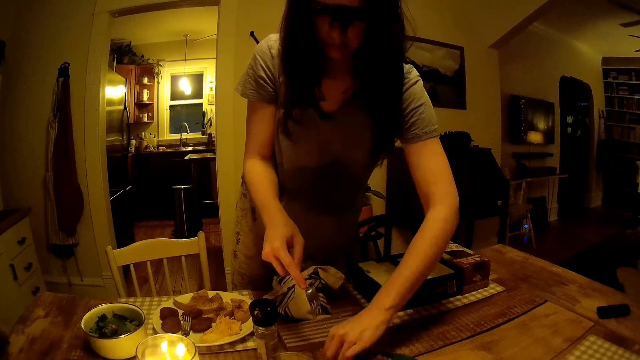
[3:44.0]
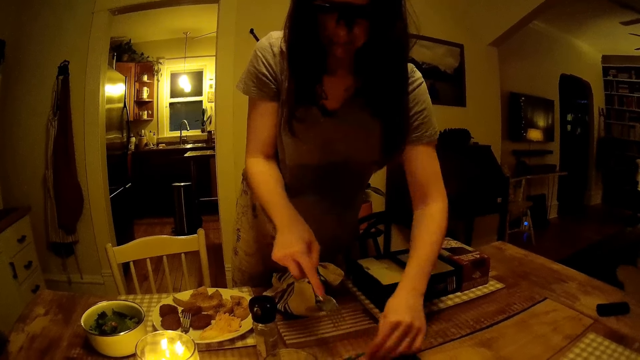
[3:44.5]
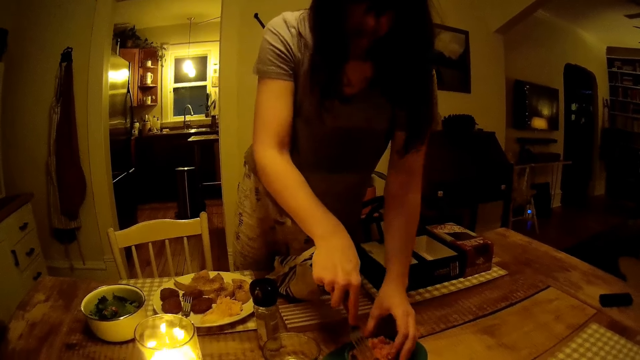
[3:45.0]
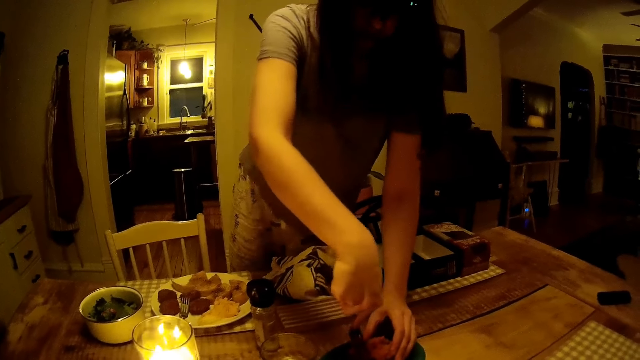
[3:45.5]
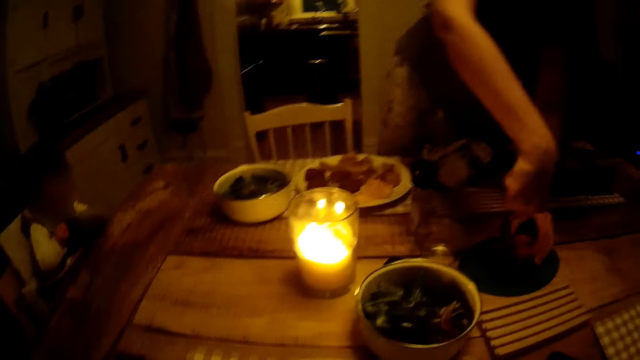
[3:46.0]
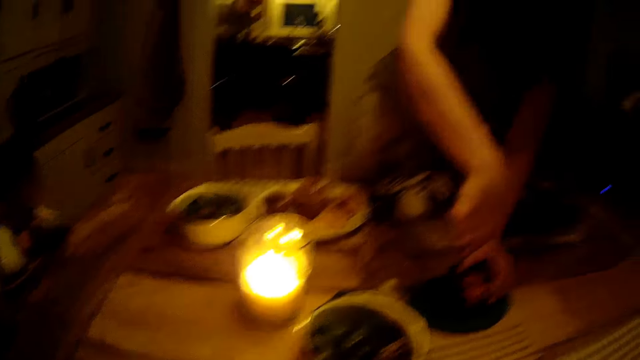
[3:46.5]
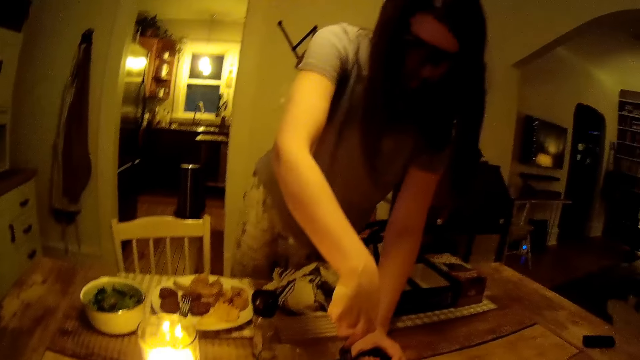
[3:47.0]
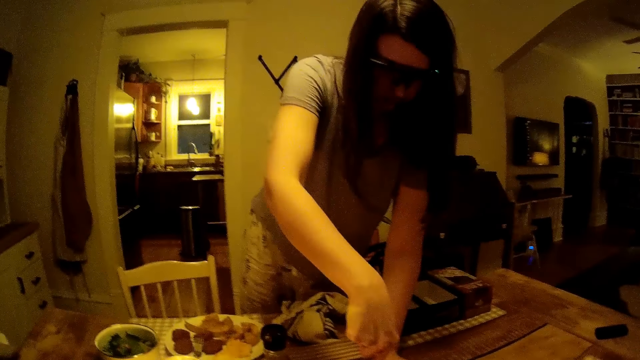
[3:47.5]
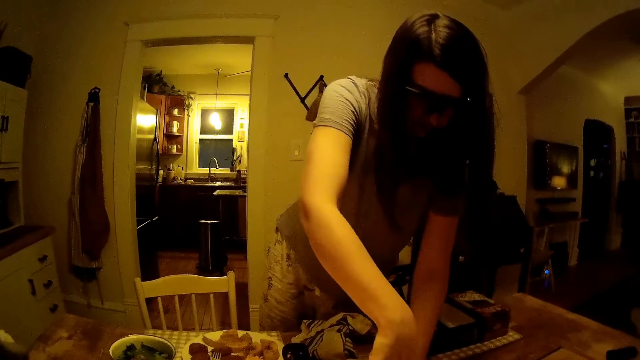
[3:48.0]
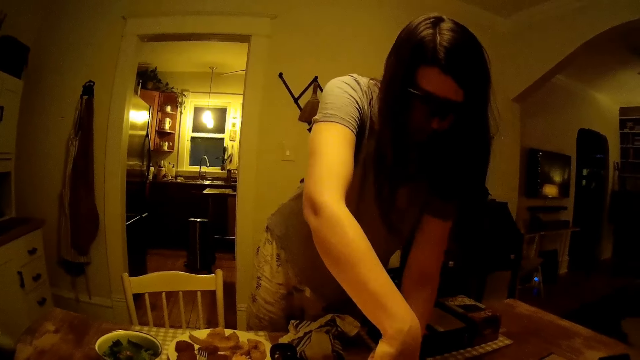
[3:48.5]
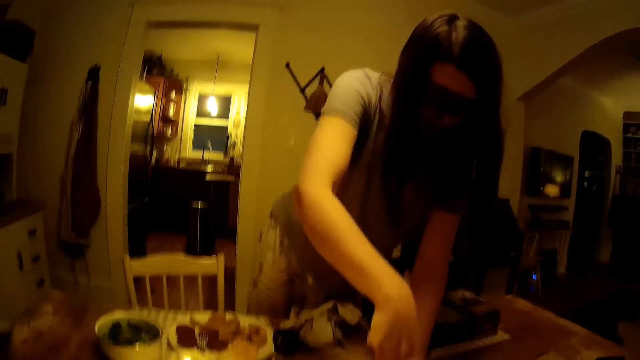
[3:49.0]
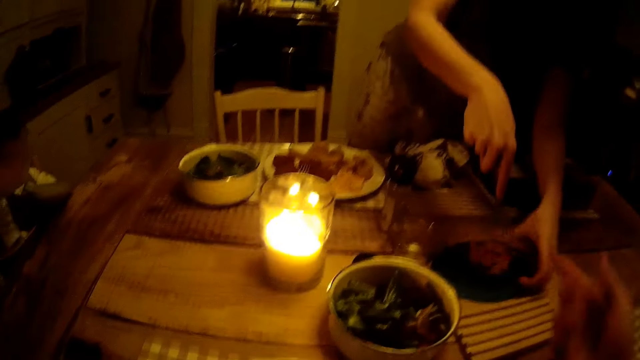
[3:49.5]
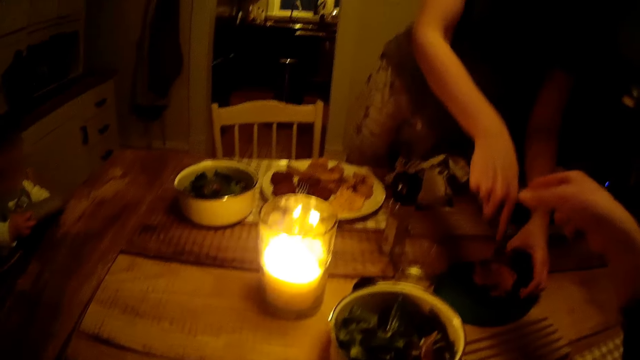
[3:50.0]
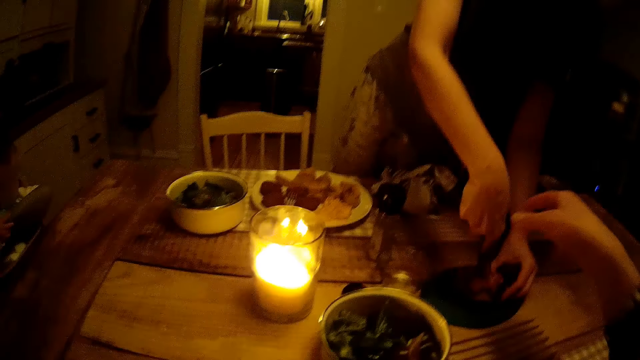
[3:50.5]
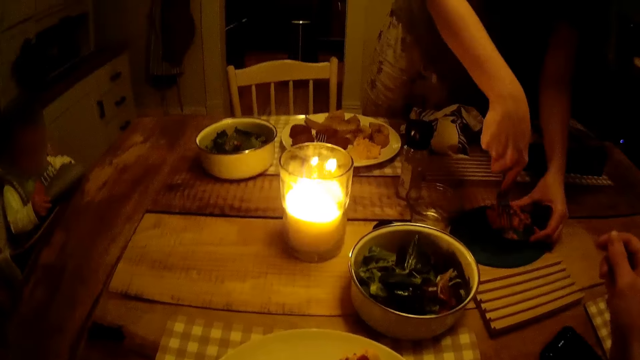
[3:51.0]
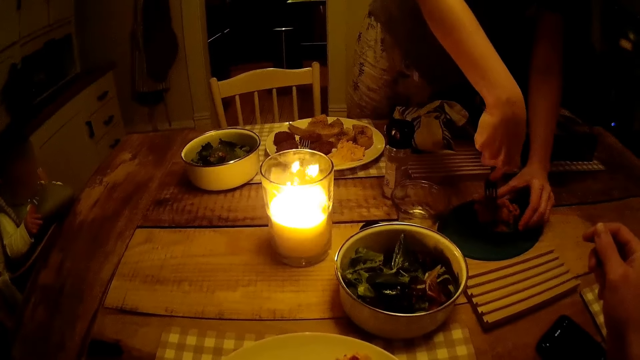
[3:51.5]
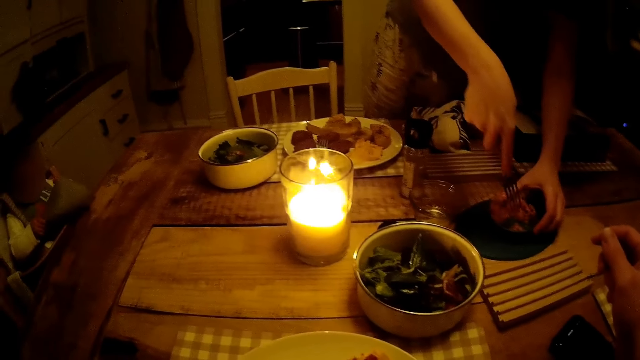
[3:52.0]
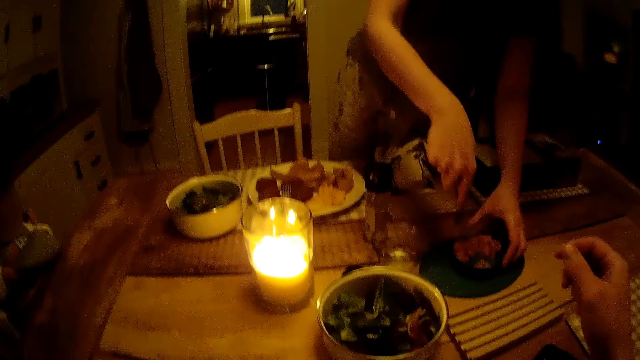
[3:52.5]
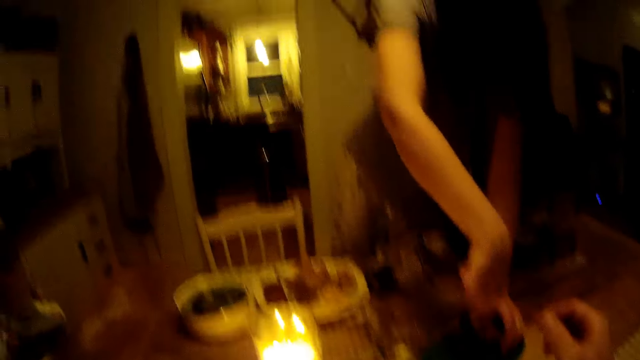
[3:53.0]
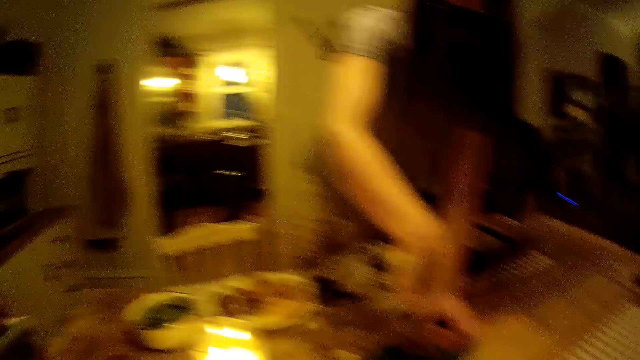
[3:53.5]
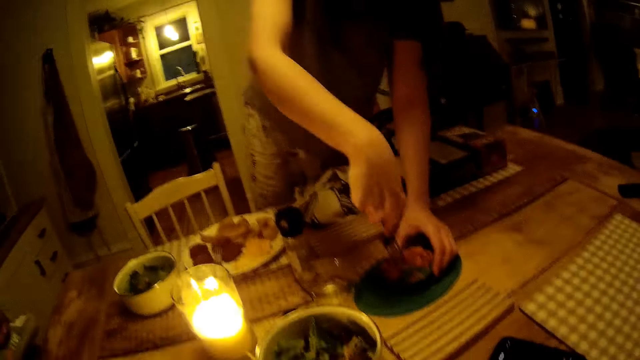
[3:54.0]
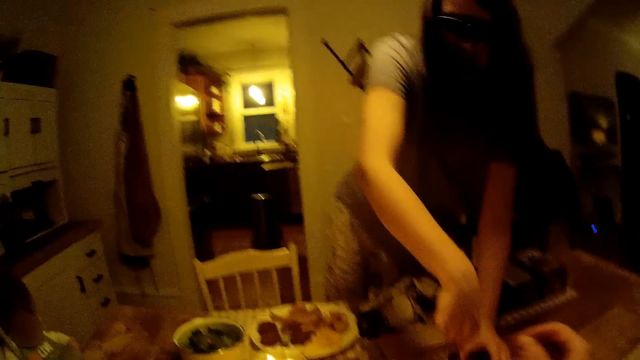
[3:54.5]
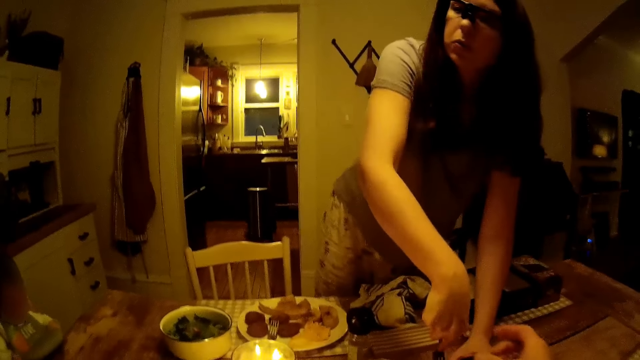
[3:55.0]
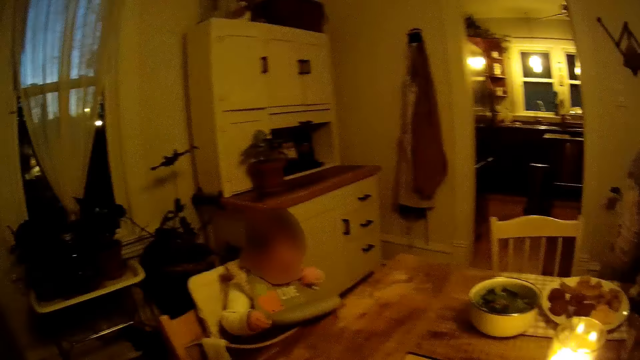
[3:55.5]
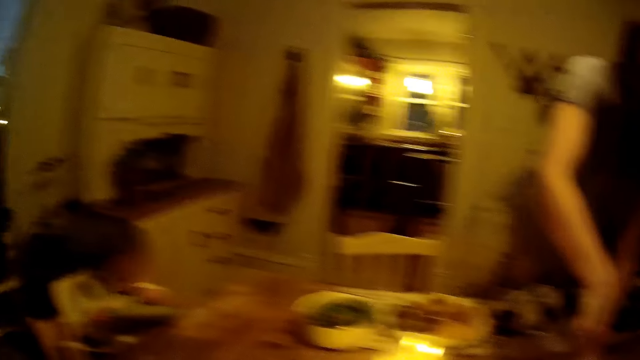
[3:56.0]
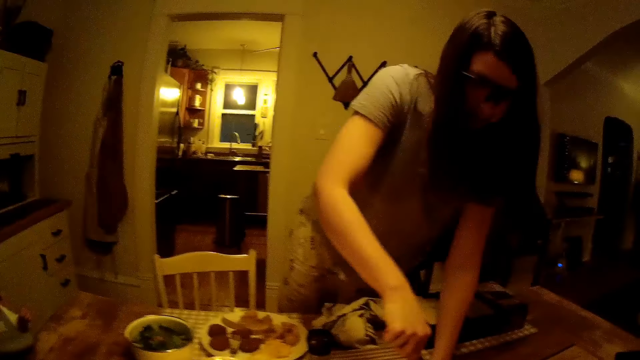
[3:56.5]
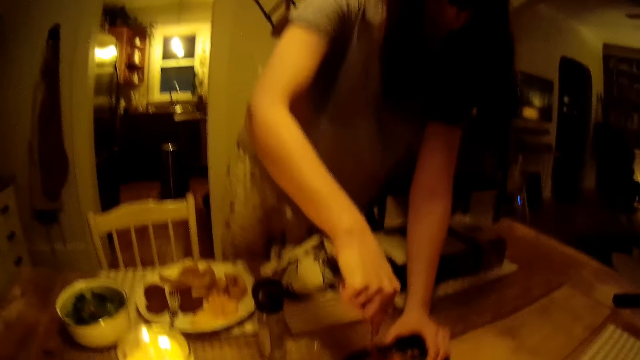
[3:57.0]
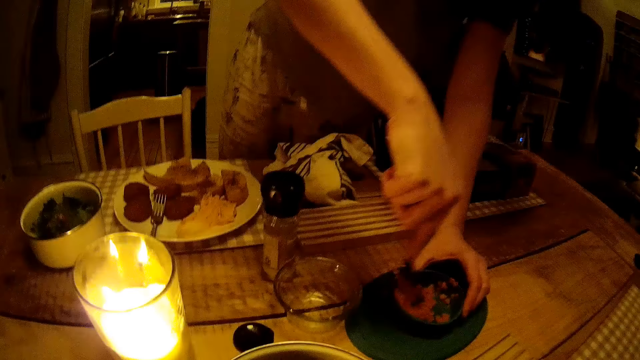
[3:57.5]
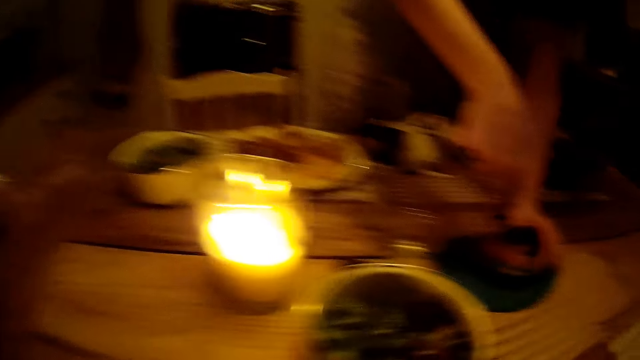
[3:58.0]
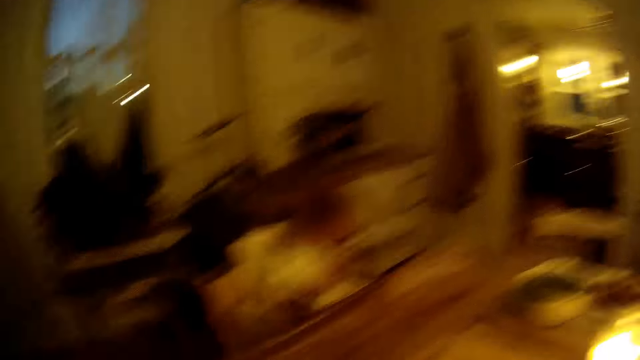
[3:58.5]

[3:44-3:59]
The camera wearer lifts a hand. A woman mashes food.

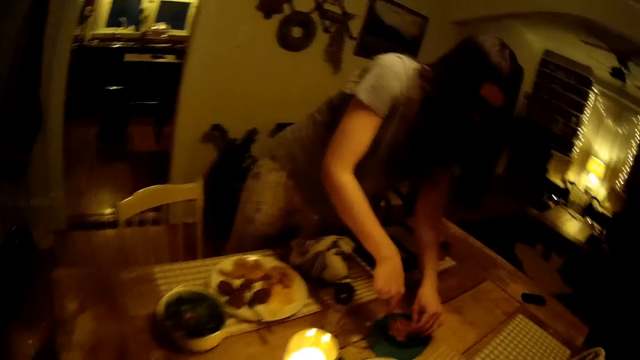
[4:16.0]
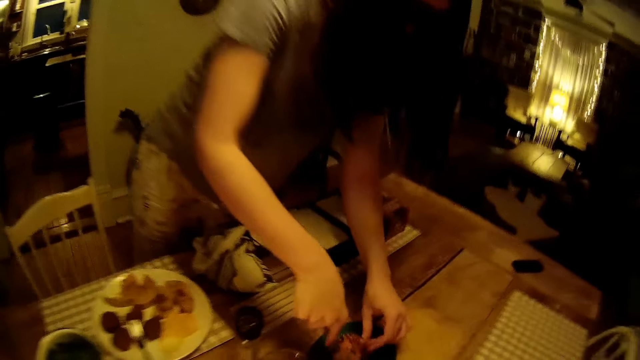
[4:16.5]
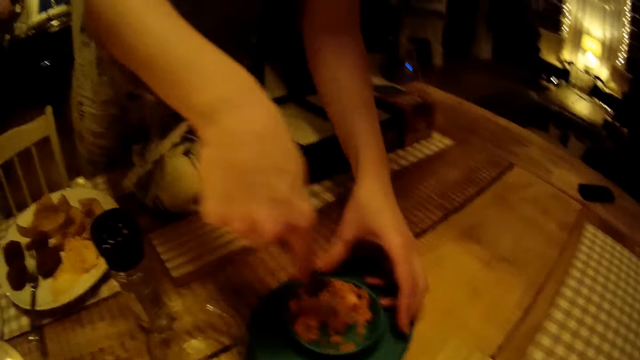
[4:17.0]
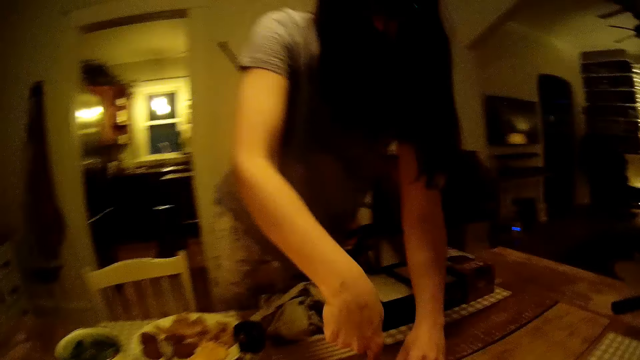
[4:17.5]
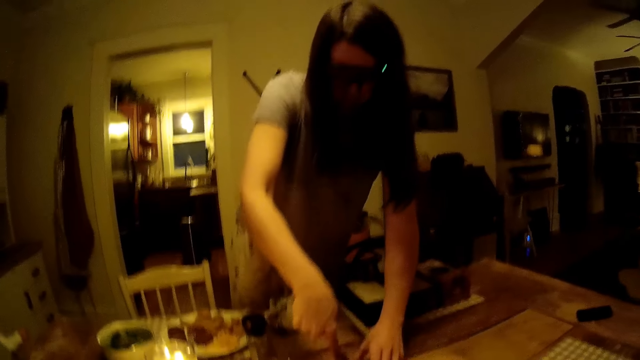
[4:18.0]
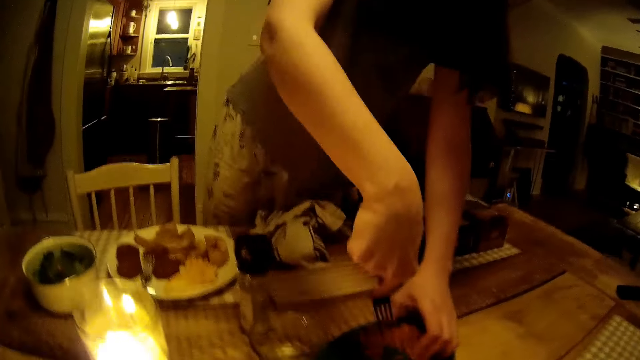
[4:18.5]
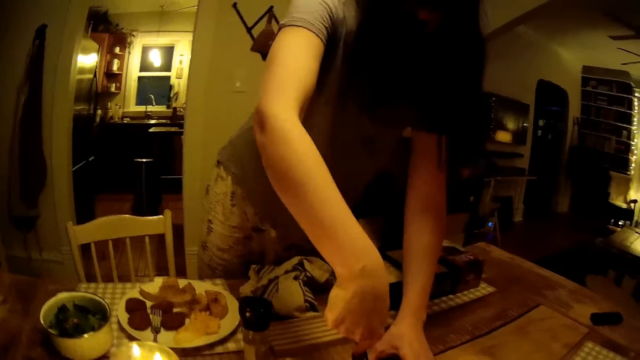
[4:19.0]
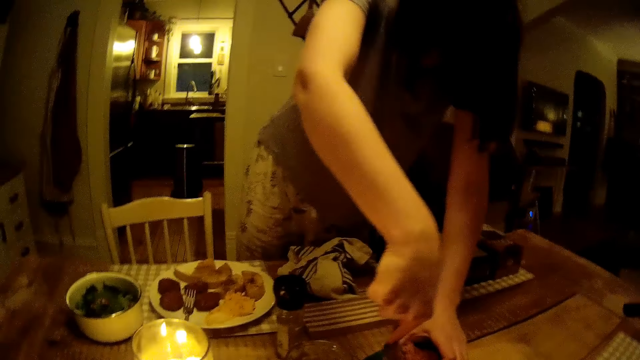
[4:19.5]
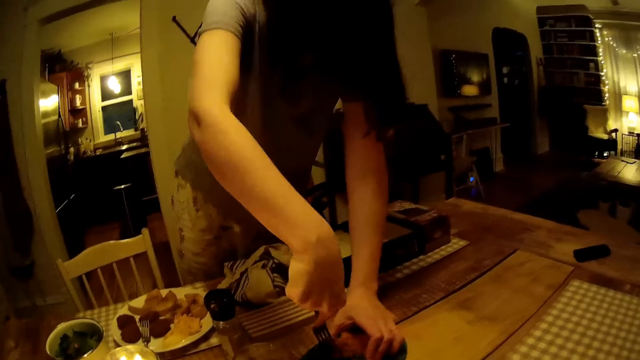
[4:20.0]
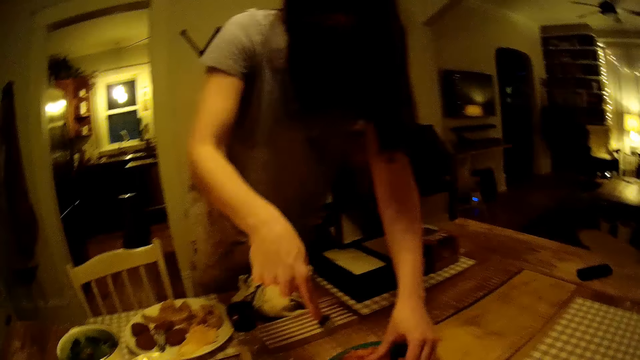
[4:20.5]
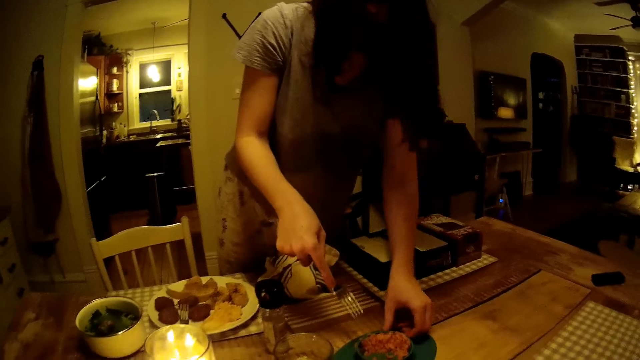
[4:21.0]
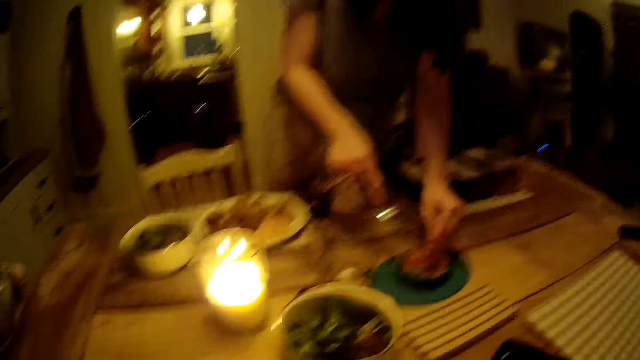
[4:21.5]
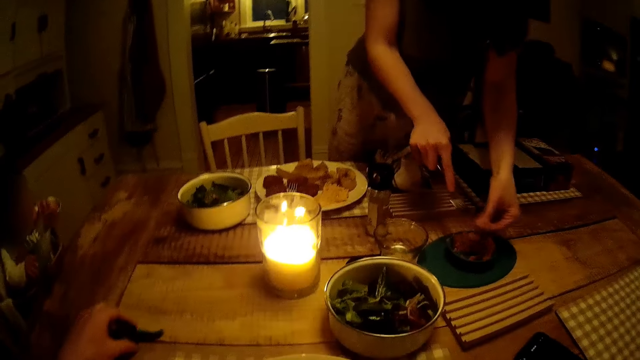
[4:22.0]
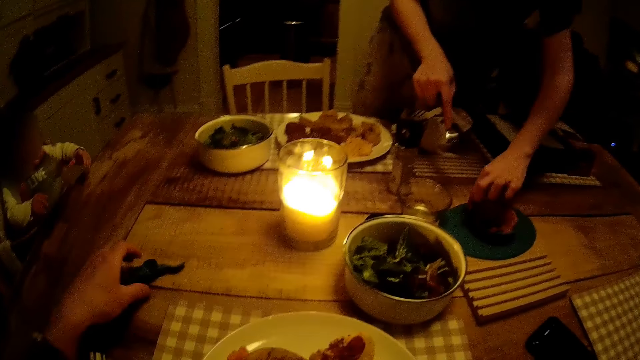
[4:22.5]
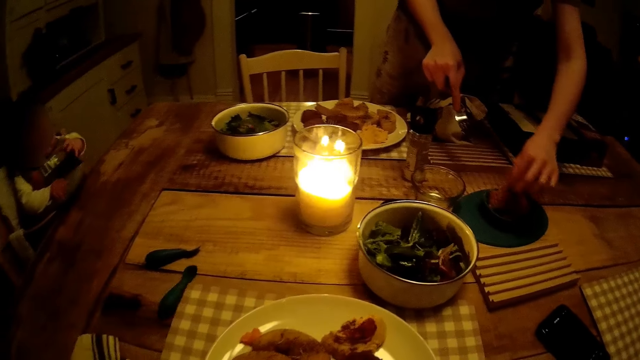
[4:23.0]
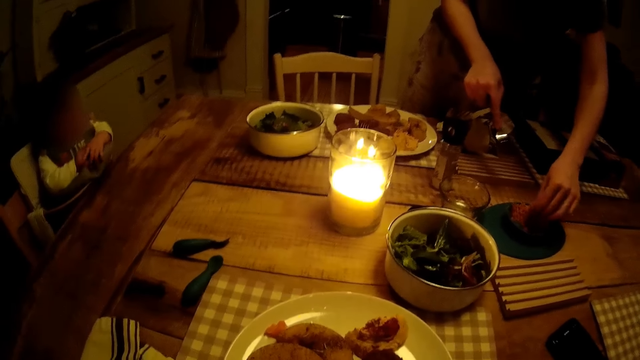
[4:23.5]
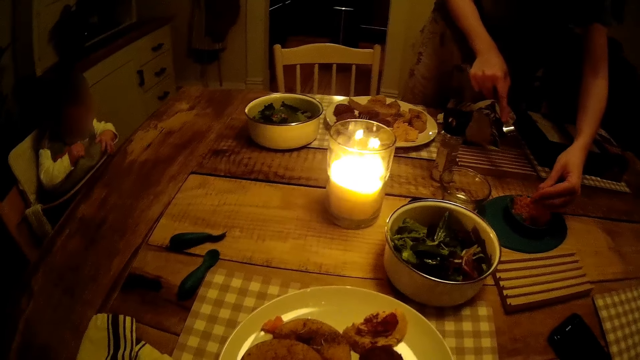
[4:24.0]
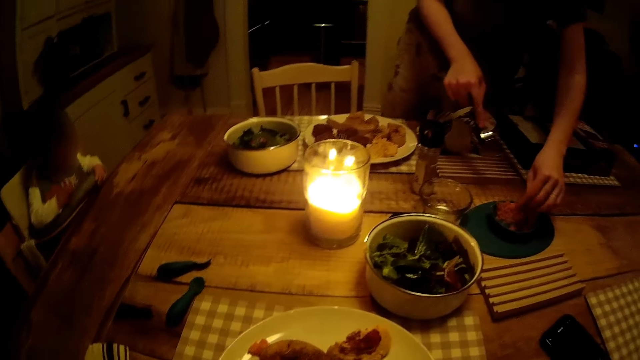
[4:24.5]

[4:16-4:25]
A woman mashes food. The camera wearer drops some green pepper on the table. They put the spoon down. A baby plays.
